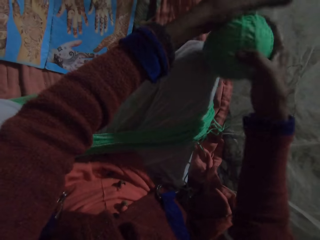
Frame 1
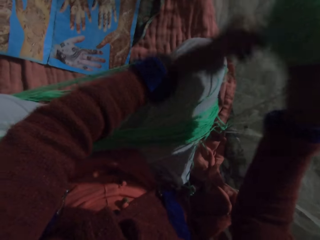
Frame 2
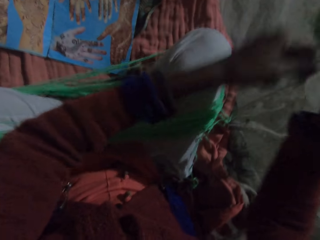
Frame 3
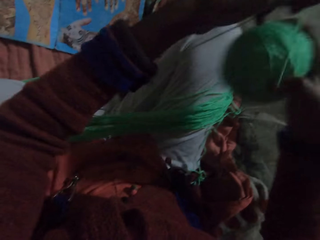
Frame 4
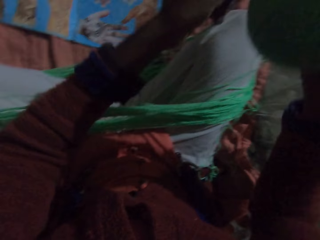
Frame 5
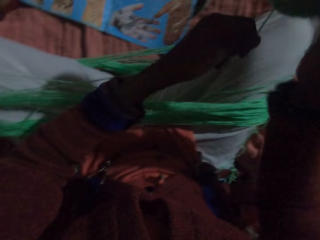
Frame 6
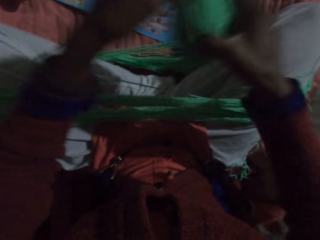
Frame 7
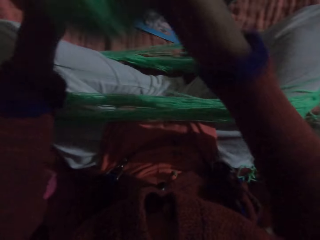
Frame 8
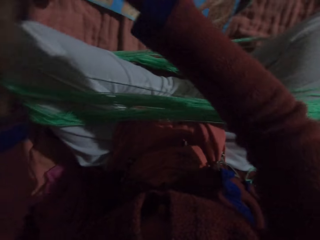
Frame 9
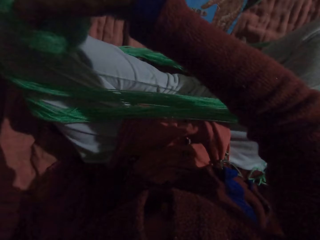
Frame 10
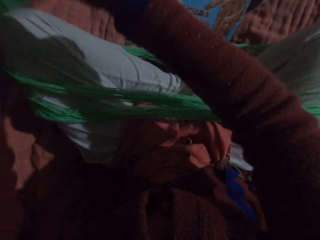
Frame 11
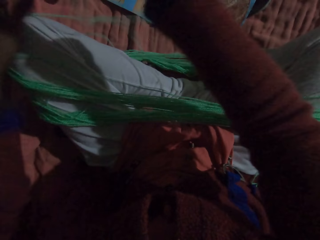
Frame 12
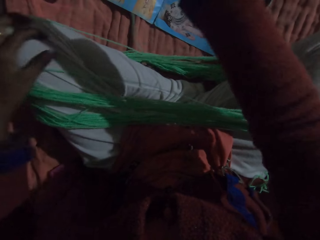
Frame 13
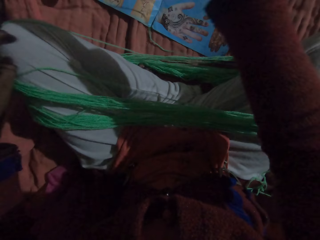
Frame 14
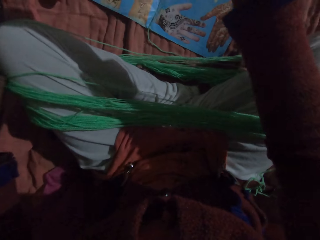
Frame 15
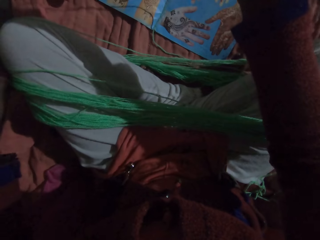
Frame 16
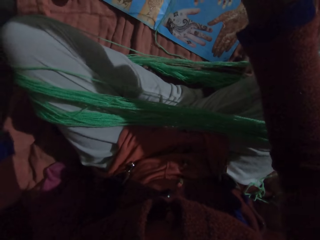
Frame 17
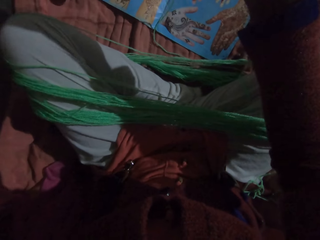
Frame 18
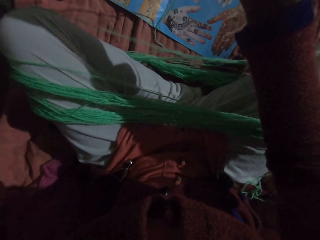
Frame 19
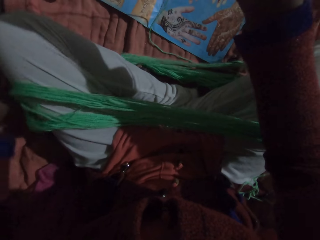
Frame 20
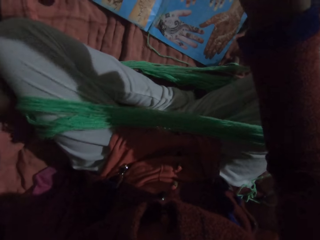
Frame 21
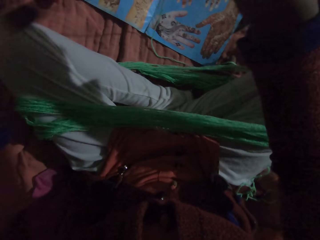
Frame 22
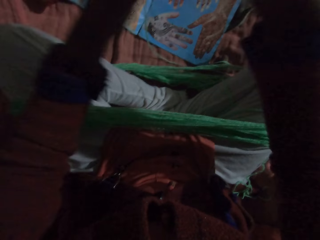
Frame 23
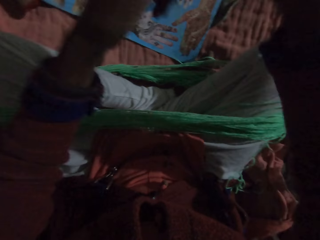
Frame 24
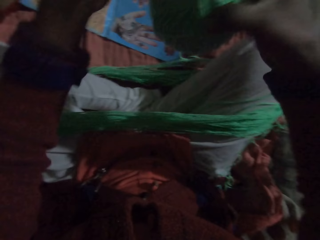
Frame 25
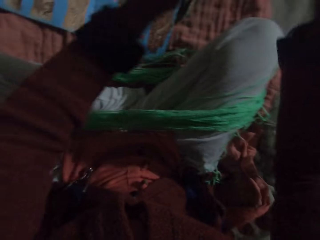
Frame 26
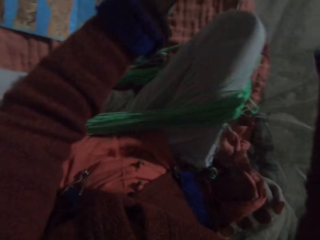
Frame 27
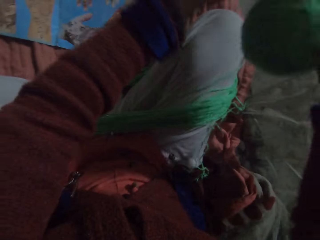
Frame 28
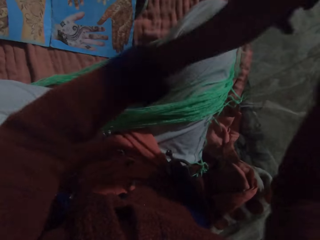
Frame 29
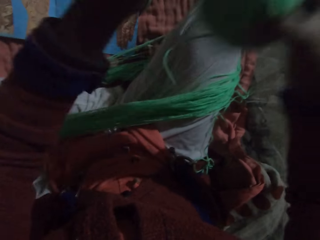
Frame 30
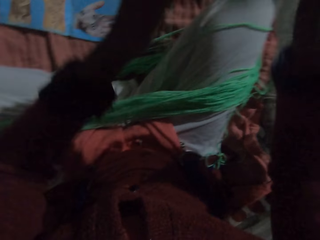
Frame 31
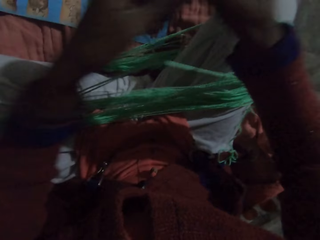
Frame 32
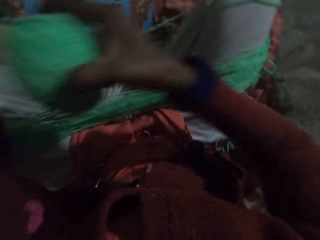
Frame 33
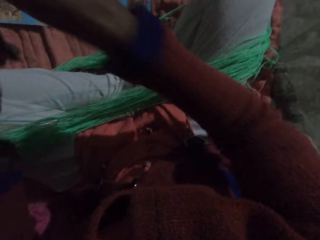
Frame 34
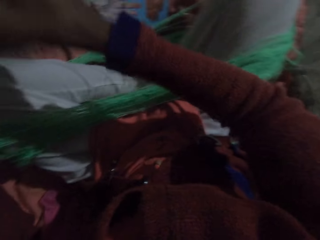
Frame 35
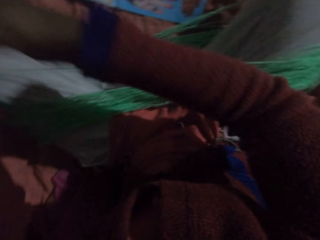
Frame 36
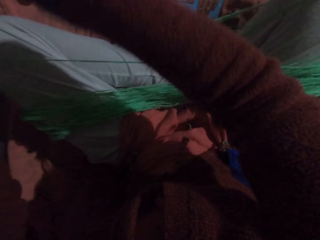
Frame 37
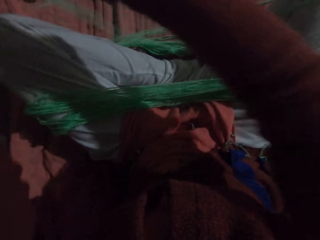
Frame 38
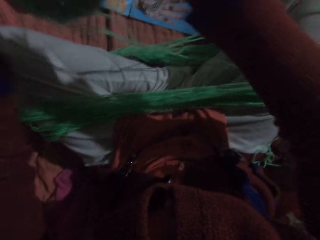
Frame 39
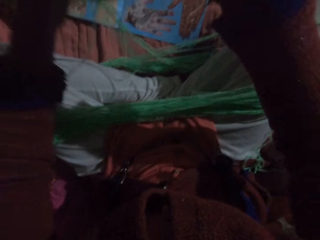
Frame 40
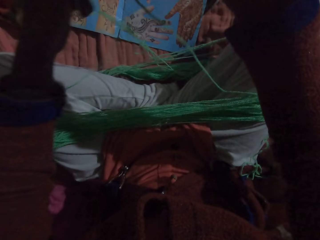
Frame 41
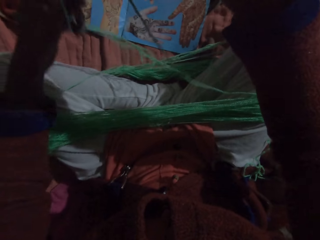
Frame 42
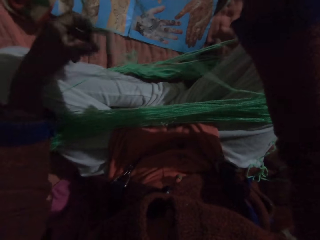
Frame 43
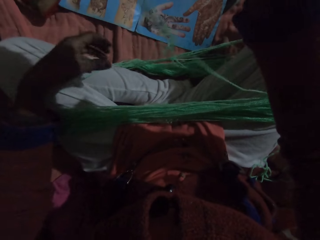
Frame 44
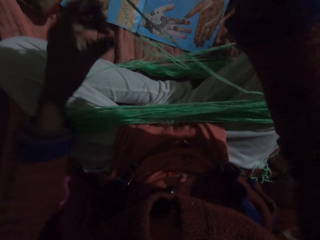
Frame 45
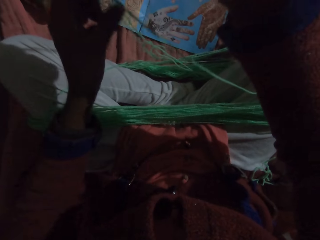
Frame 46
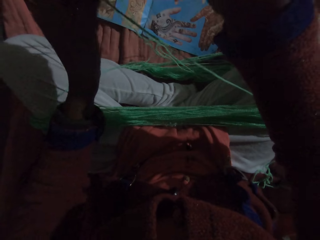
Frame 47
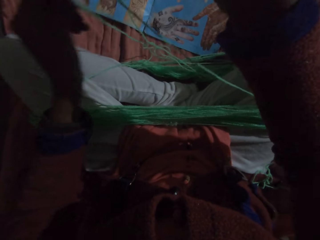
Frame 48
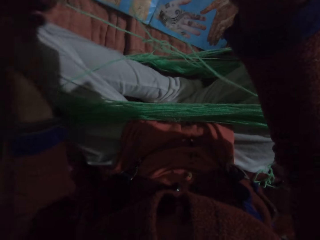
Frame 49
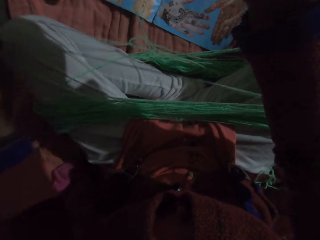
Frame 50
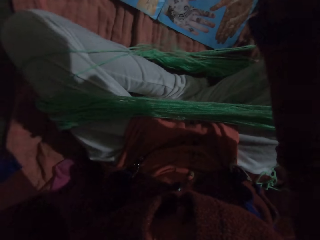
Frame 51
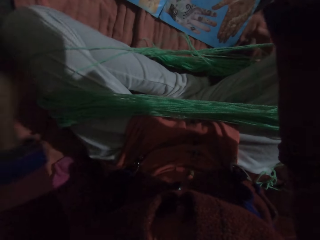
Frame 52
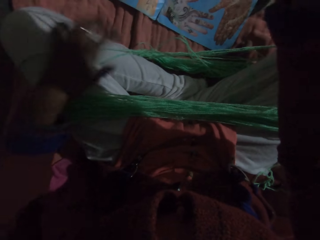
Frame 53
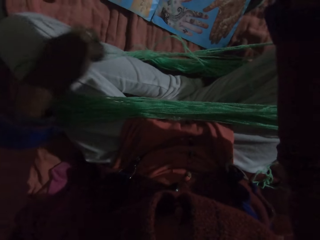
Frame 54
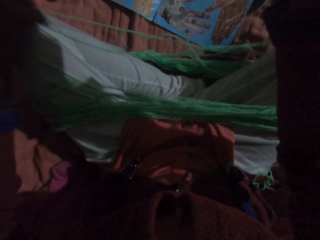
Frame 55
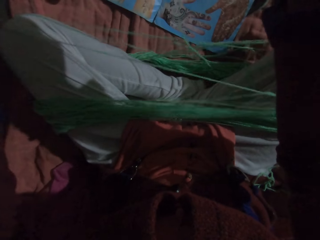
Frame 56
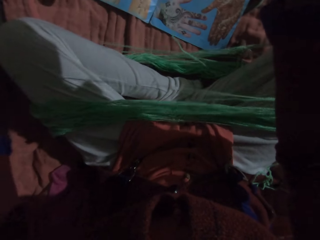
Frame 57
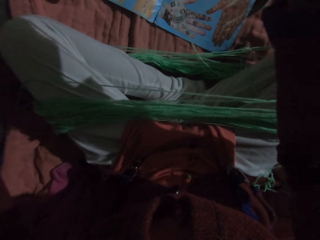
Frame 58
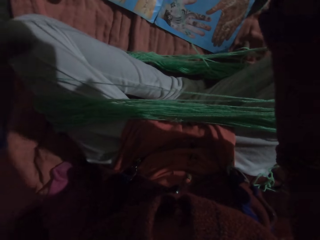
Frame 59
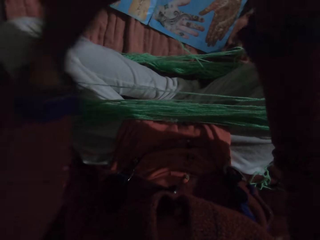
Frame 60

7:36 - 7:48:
The camera wearer adjusts the yarn with her left hand. She rolls the yarn with her hands. She adjusts the yarn with her left hand.

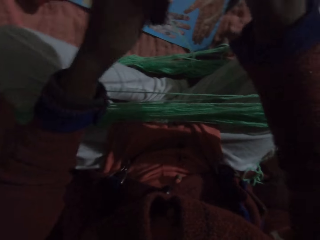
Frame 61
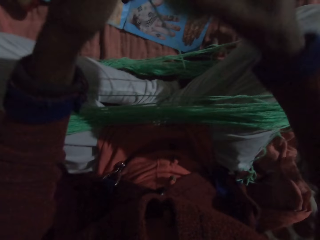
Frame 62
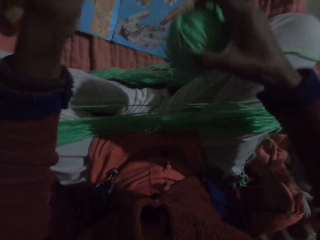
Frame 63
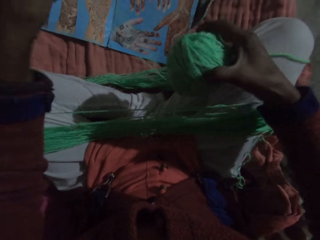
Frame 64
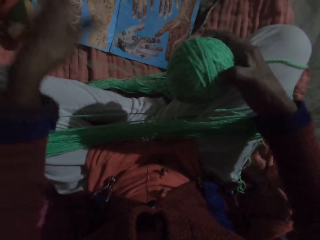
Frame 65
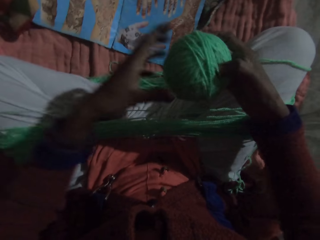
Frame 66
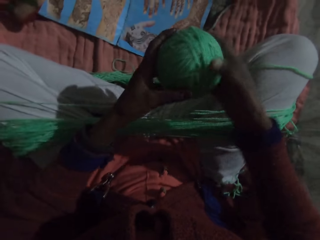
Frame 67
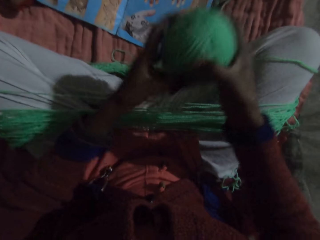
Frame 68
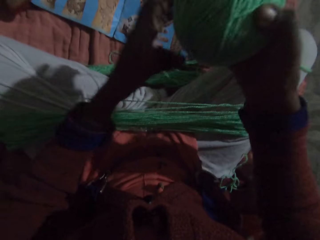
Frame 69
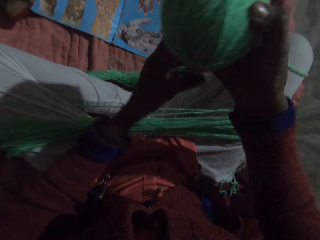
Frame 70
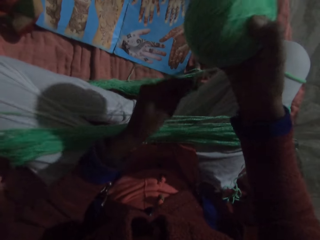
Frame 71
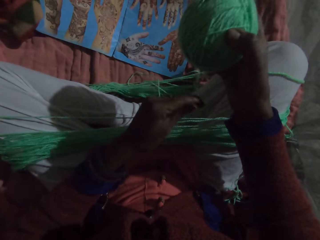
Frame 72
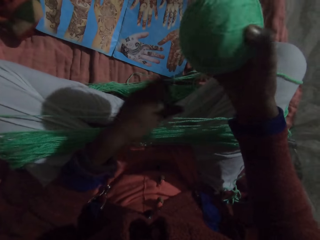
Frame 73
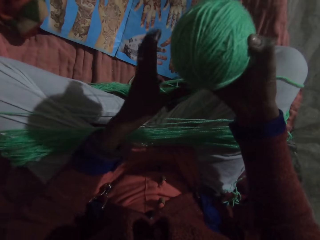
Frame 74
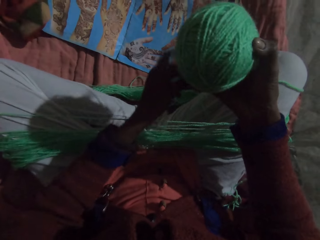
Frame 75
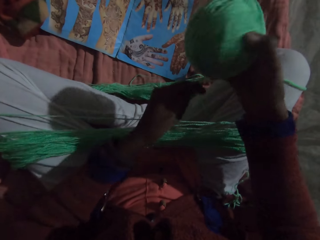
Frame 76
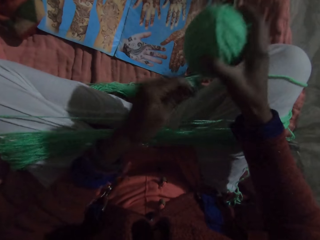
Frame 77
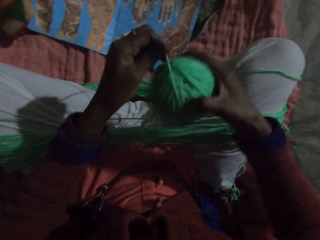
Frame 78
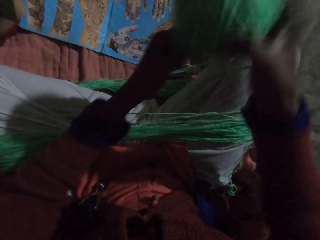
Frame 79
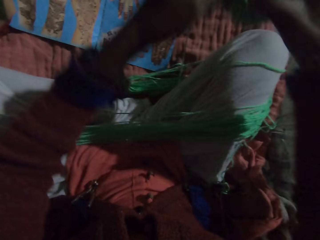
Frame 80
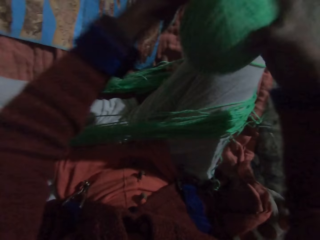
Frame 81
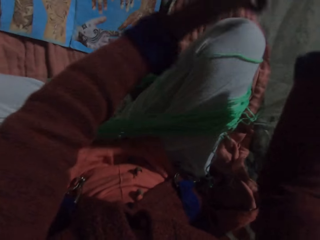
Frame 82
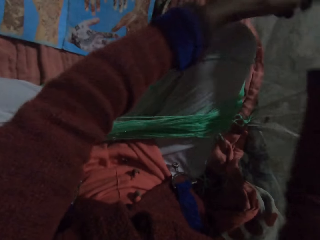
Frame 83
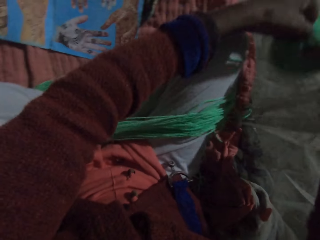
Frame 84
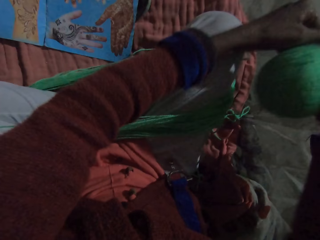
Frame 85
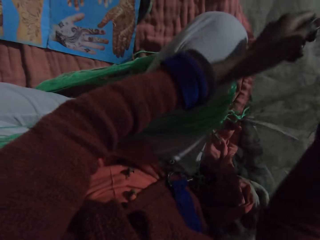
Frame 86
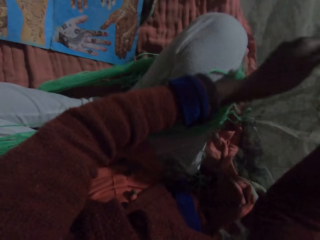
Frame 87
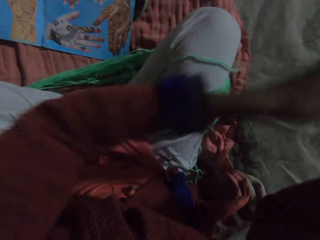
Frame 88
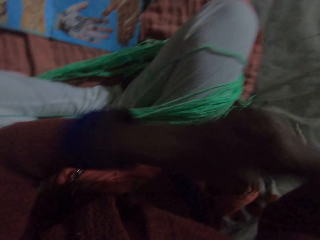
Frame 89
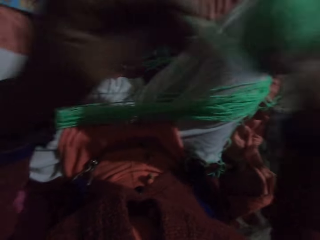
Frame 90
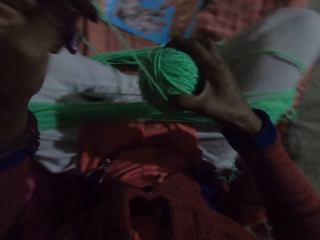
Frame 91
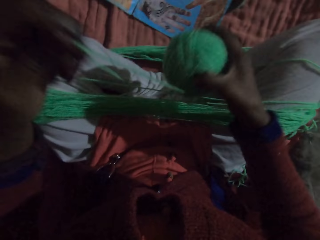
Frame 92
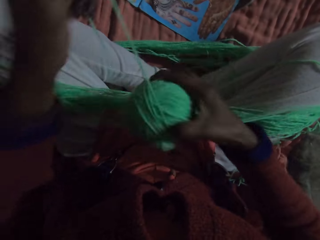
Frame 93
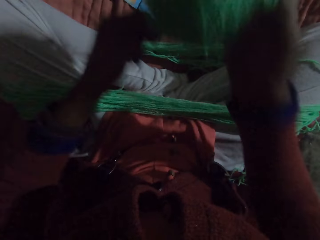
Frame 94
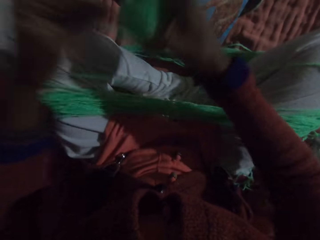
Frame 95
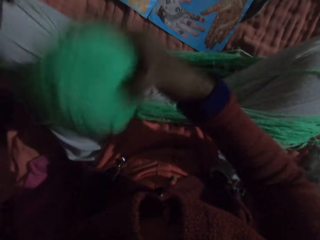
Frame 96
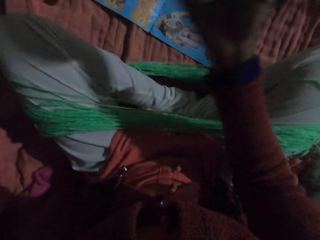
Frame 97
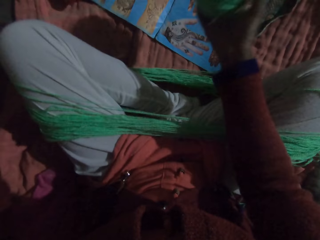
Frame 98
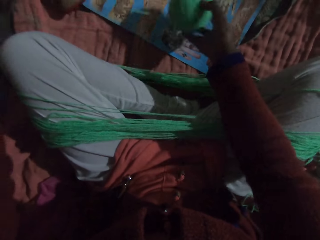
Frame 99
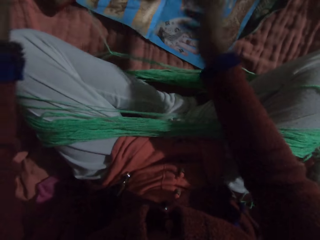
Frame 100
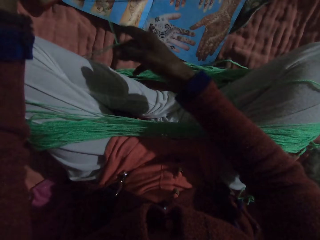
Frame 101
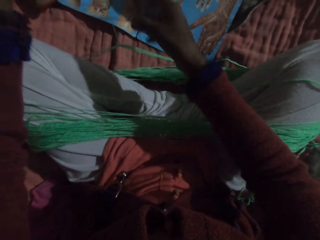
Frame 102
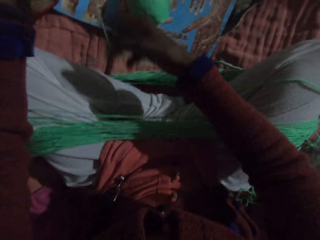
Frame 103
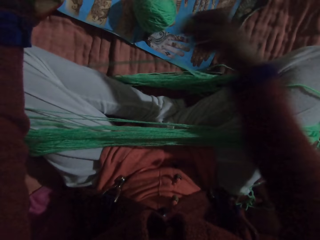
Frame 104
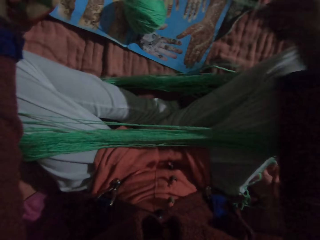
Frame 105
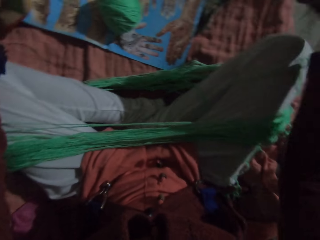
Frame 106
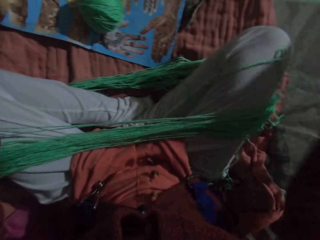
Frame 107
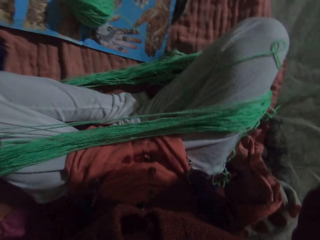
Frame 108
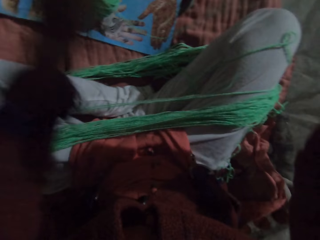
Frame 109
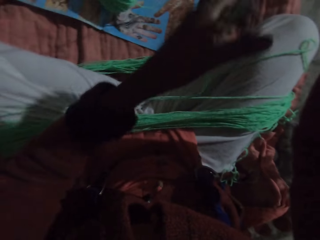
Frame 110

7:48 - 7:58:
The camera wearer rolls the yarn with her hands. She drops the yarn on the floor with her right hand. She adjusts the yarn with her hands. She pulls the thread.
